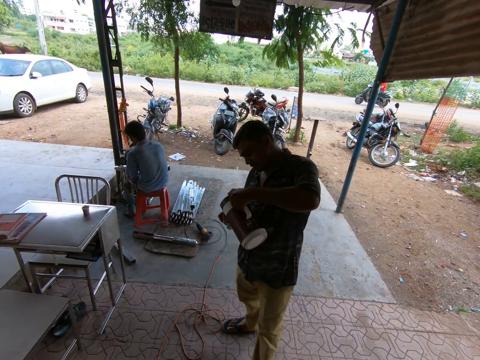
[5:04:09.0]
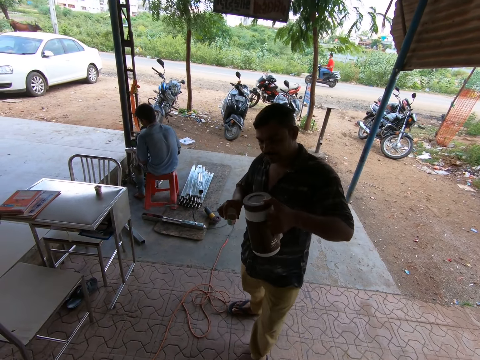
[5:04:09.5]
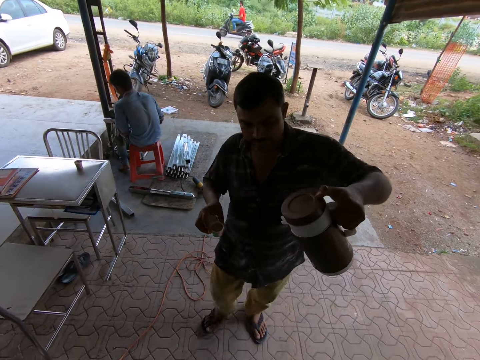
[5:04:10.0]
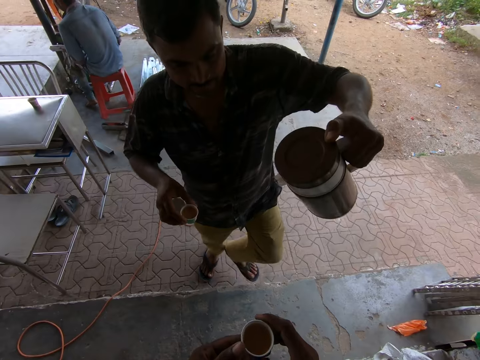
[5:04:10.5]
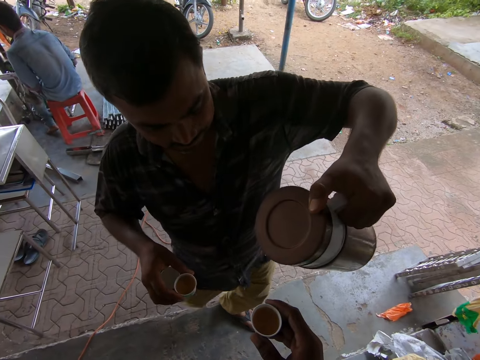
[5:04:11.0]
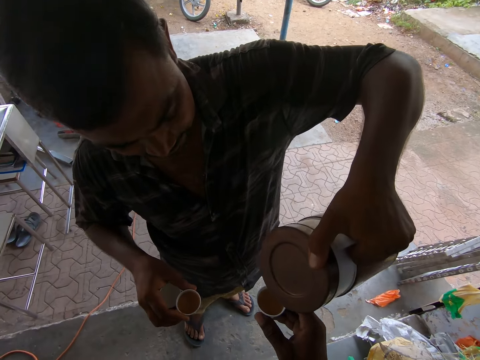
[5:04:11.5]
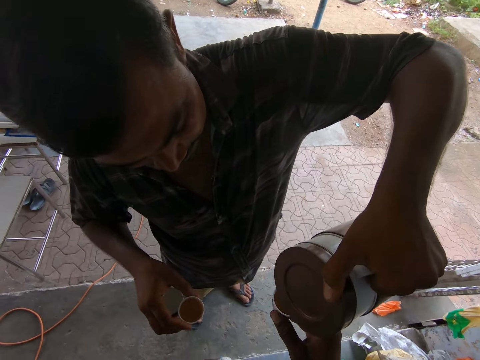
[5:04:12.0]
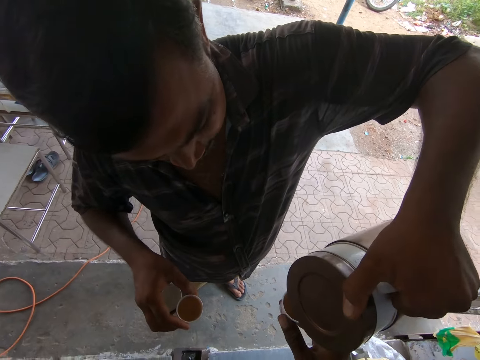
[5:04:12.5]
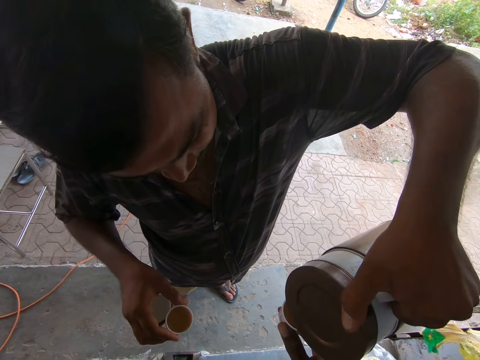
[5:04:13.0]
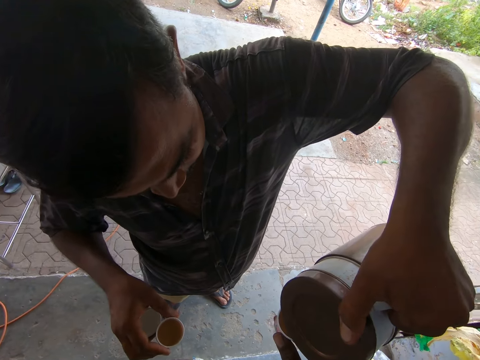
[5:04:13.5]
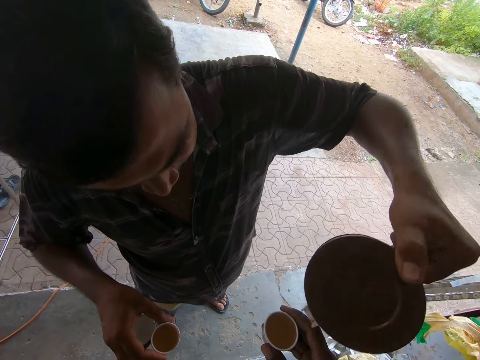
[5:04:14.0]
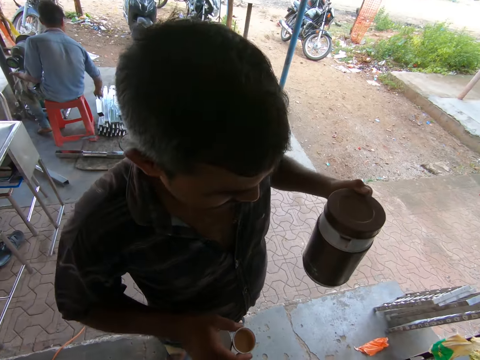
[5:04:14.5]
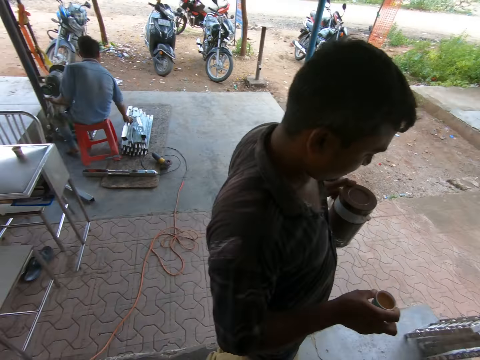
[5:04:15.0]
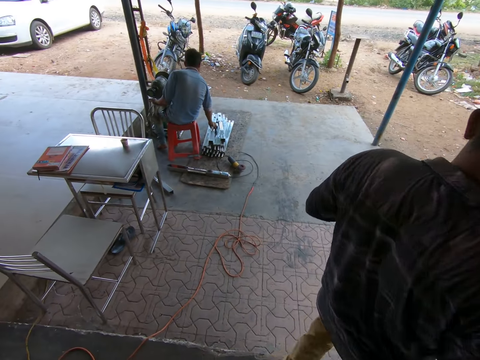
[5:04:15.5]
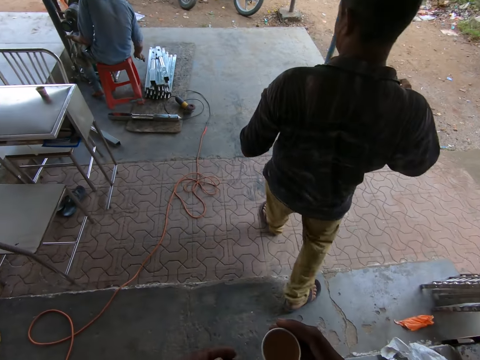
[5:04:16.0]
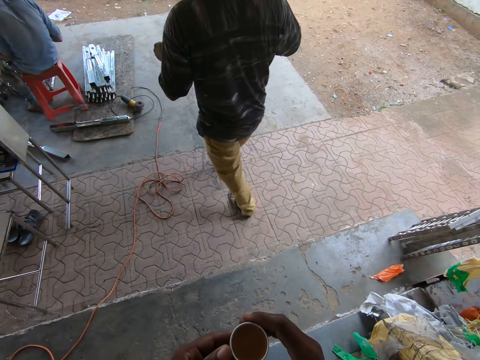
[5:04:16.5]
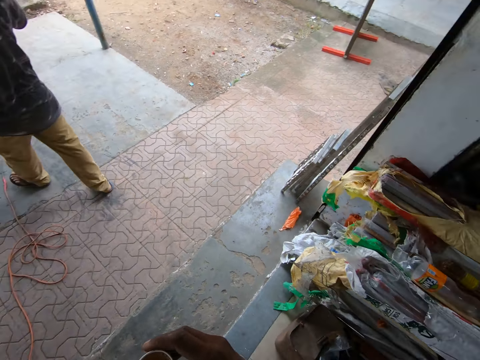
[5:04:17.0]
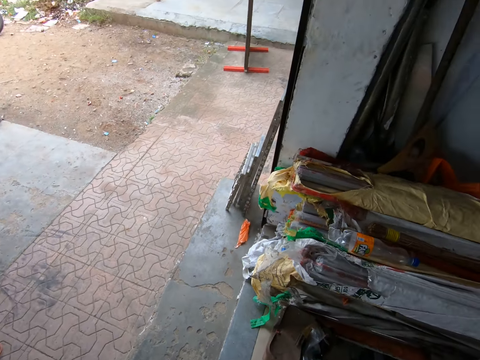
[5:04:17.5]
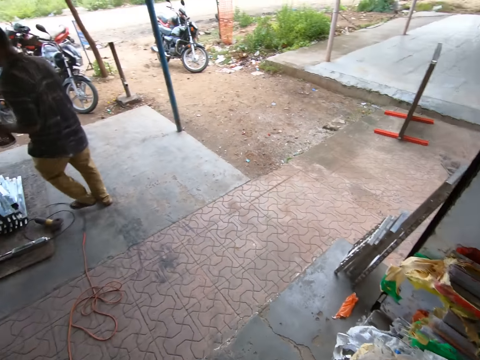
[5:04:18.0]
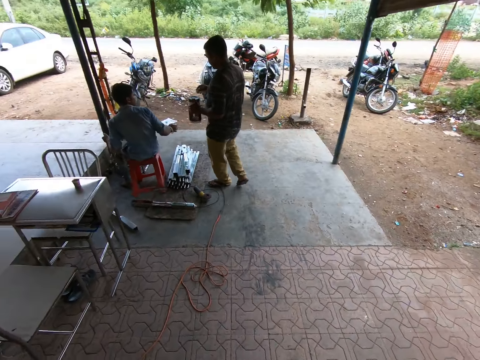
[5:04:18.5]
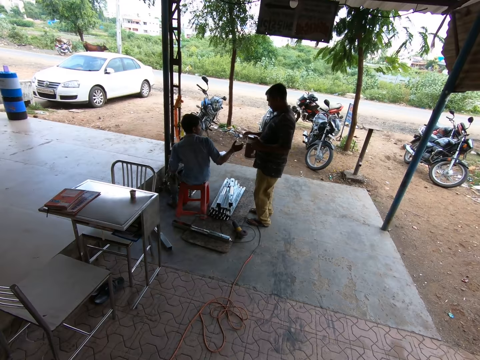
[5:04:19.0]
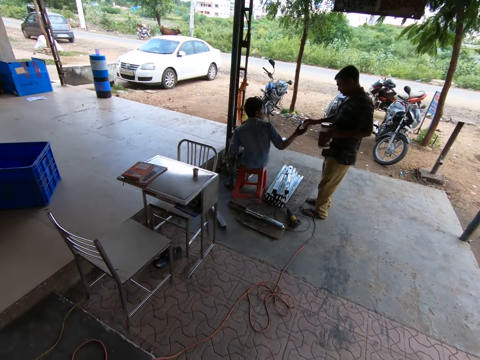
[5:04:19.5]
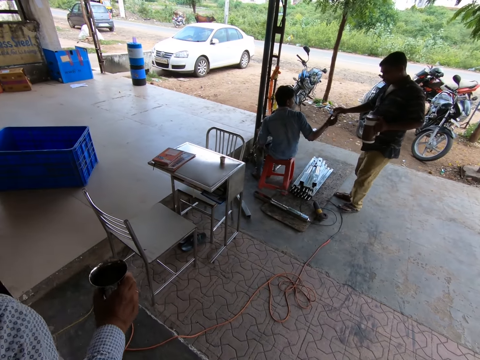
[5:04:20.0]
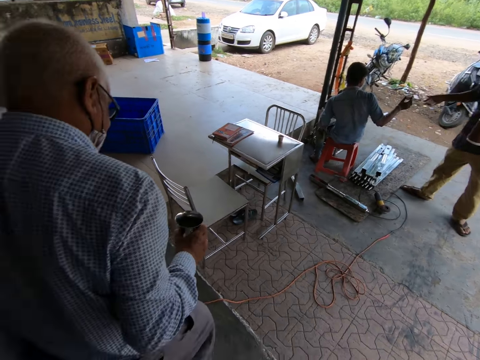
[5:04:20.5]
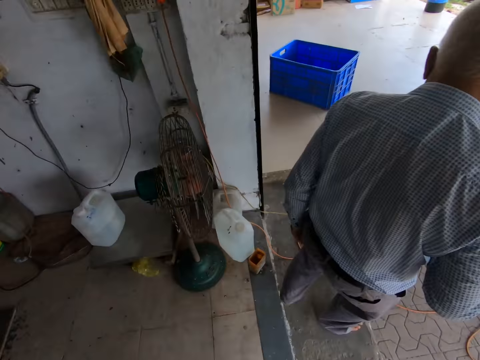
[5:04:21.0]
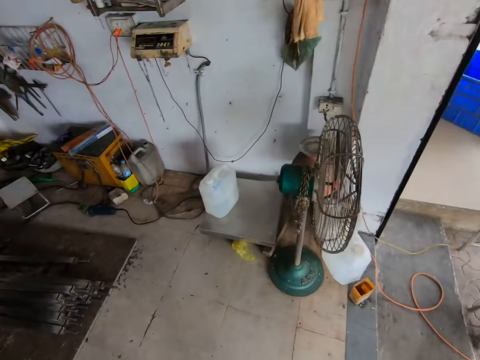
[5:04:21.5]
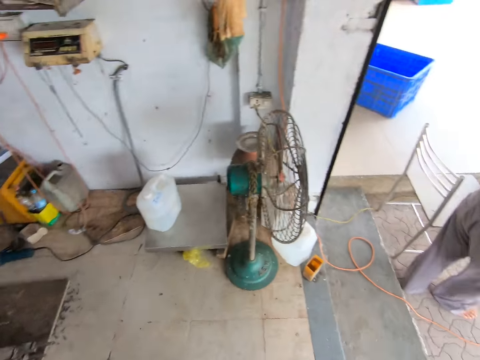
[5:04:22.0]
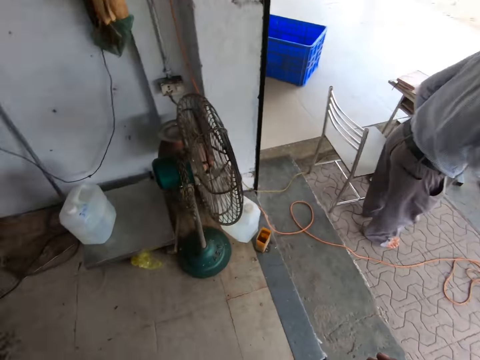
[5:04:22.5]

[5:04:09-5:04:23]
The man pours tea from the jug in his left hand into the cup of tea held by the camera wearer in his right hand. The camera wearer dialogues to the man. Another man drops a metal pole in his right hand on a pile of metal poles on the ground. The camera wearer looks around the workshop. The other man collects the cup of tea from the first man with his right hand. Another man holds a cup in his right hand.

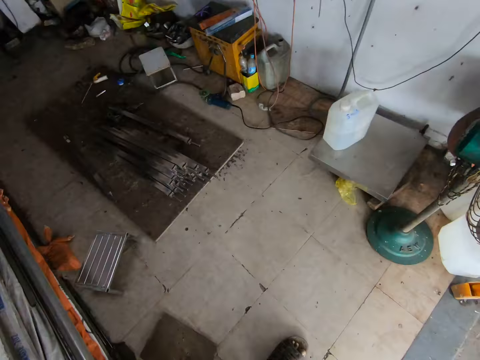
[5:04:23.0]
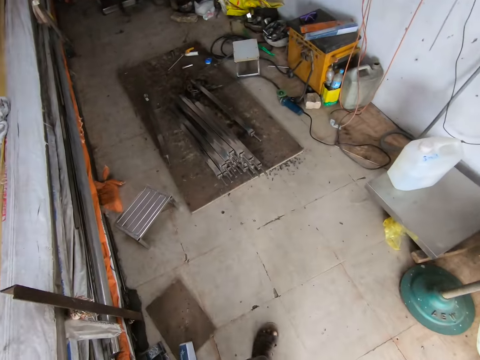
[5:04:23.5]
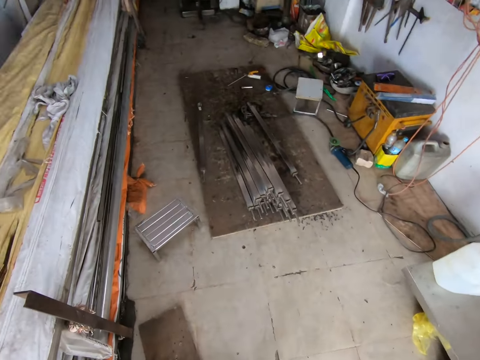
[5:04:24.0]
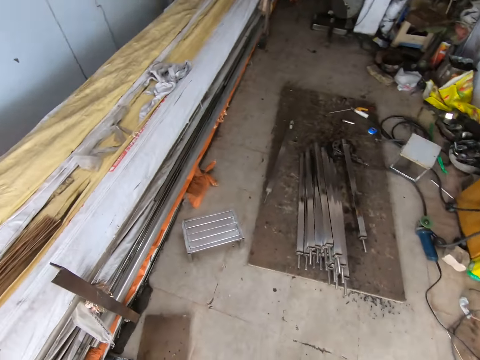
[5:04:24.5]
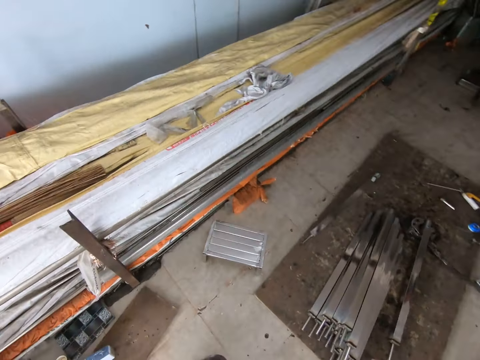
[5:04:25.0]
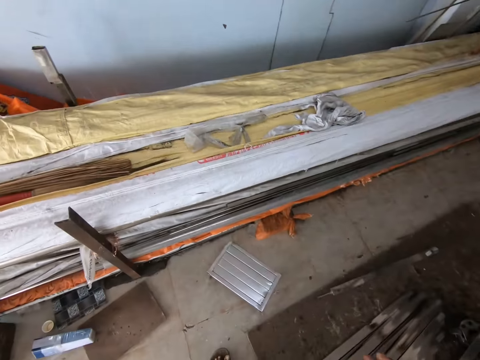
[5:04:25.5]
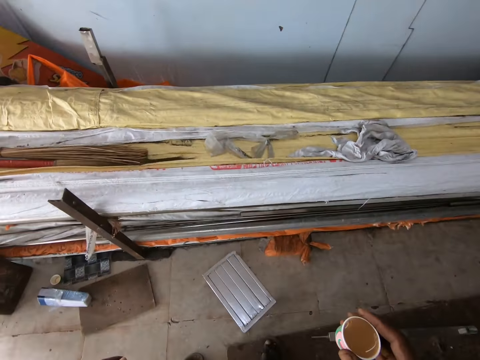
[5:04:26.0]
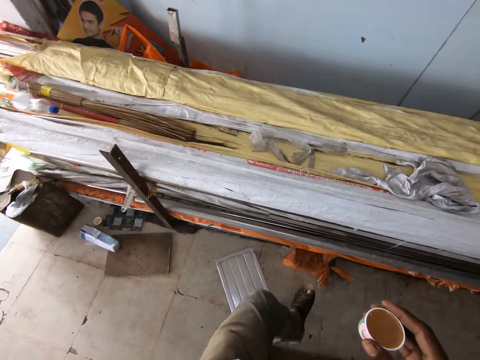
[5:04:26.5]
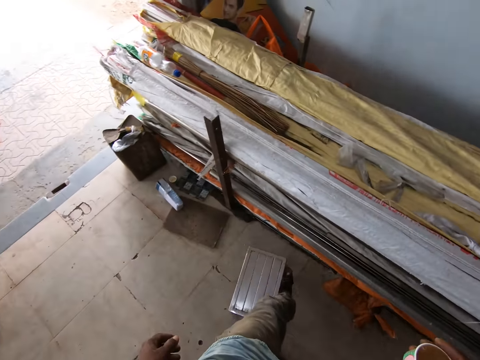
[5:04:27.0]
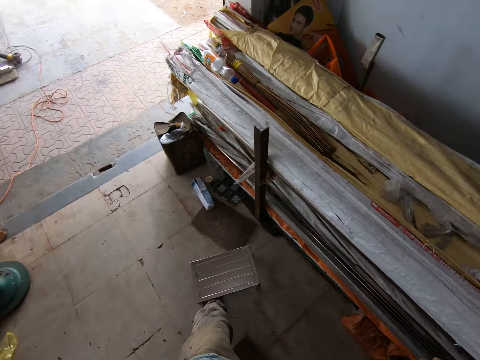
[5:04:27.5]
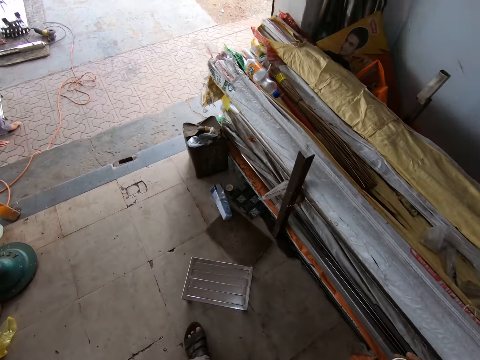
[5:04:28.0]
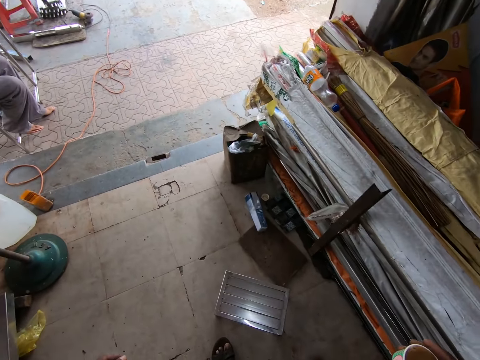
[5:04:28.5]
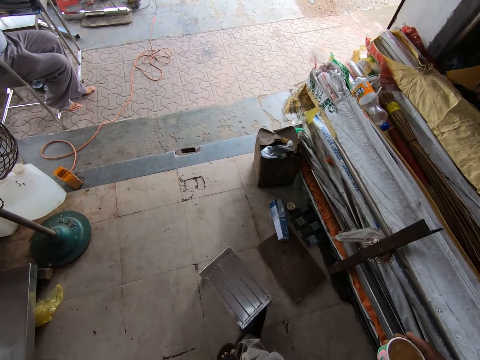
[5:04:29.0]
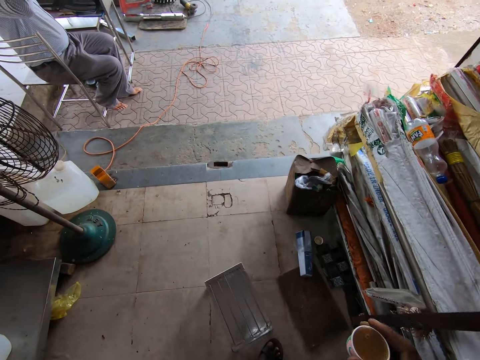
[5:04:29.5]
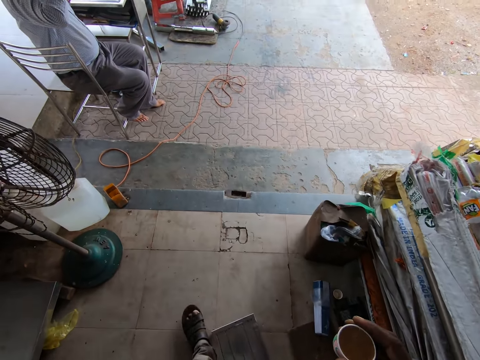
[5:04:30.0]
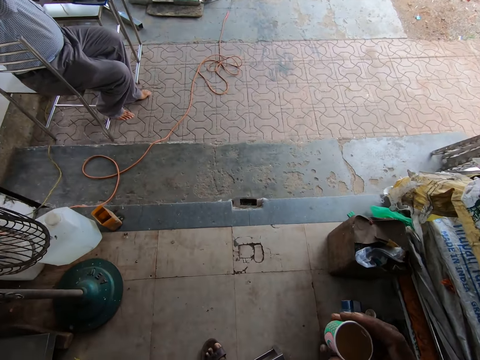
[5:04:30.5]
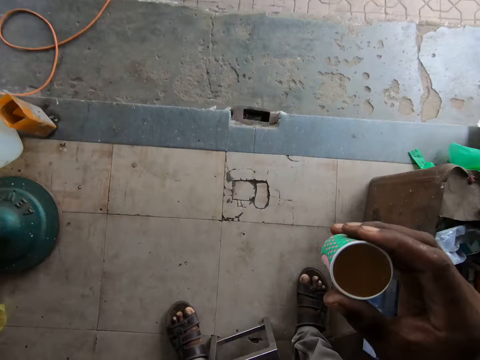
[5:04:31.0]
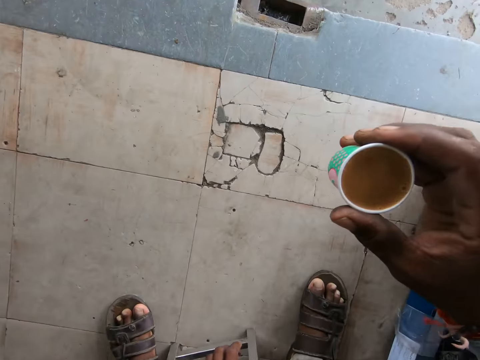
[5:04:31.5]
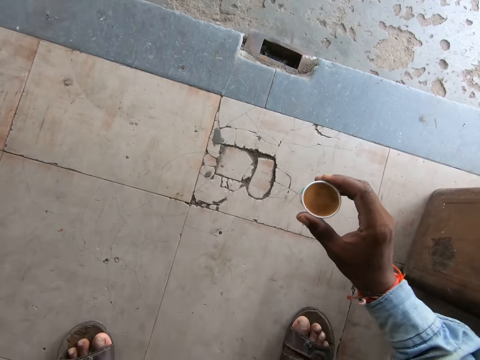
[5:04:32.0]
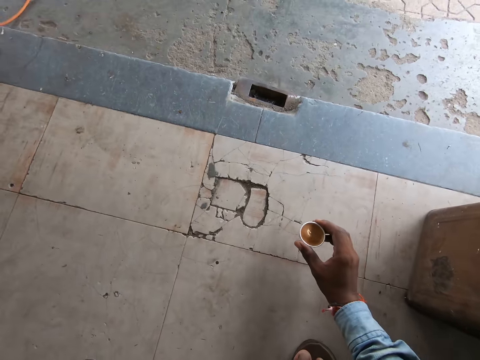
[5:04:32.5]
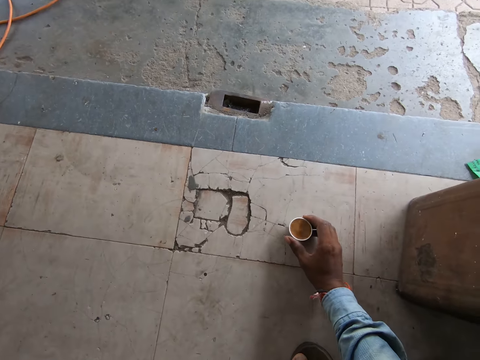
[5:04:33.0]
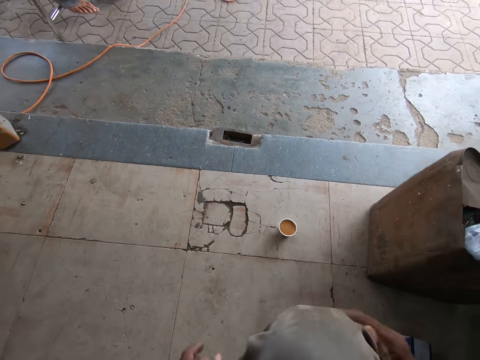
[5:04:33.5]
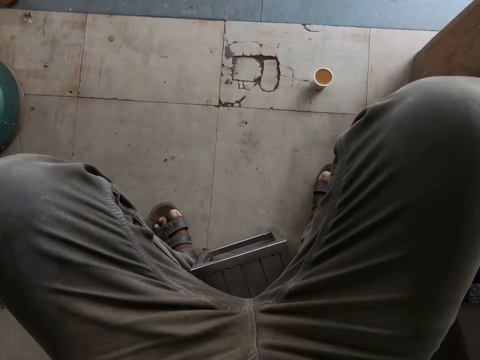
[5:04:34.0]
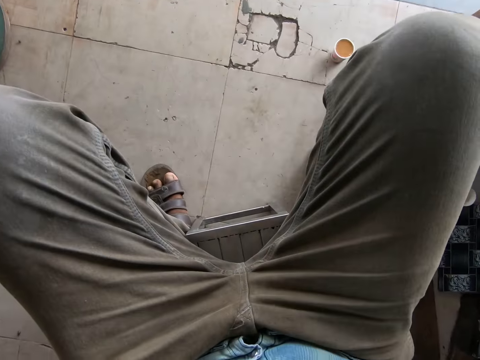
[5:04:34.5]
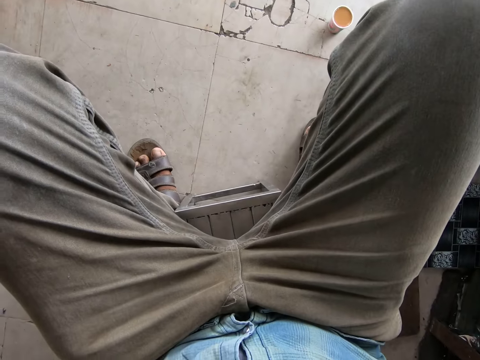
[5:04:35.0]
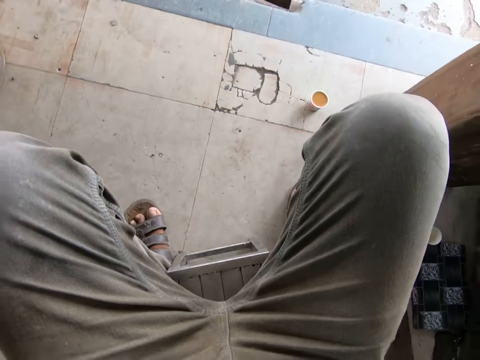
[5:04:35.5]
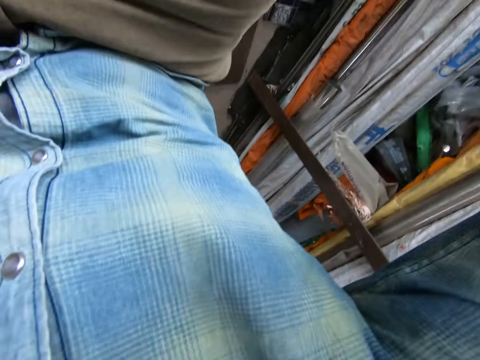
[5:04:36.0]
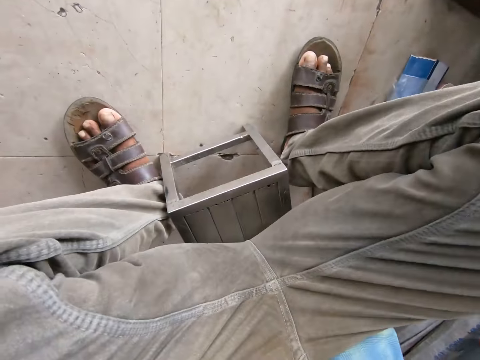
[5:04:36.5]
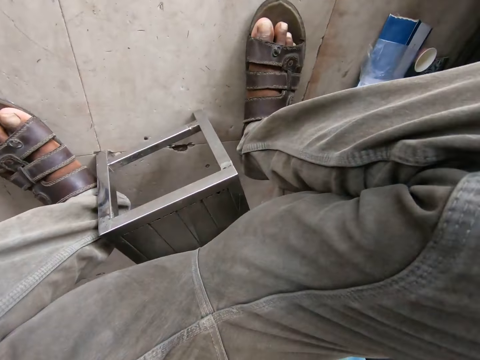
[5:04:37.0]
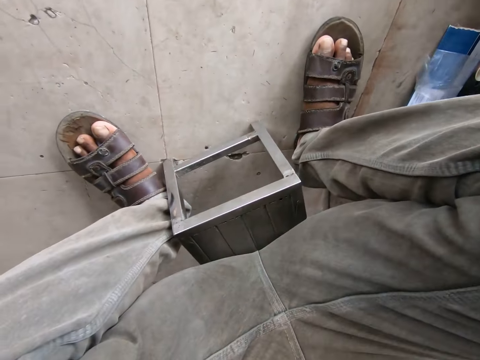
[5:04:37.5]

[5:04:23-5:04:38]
The camera wearer walks around the workshop. He moves a stool on the ground with his left leg. He moves the stool on the ground with his right leg. He sits down. He drops the cup of tea in his right hand on the ground. He touches his head with both hands. He adjusts the camera.
